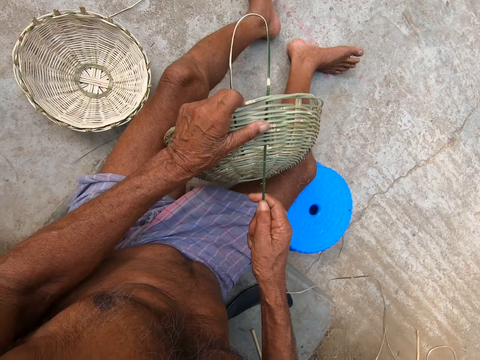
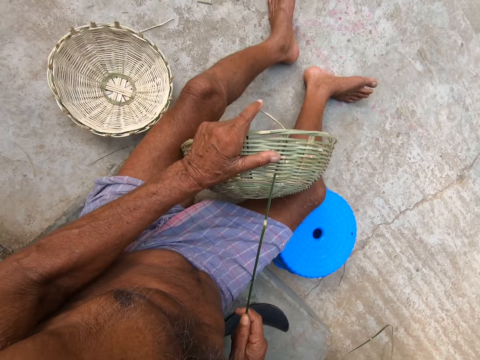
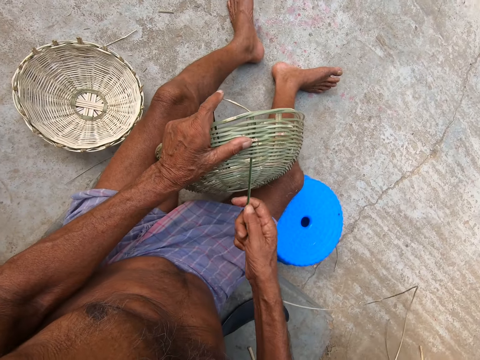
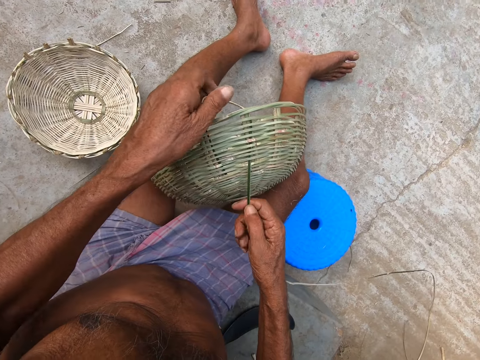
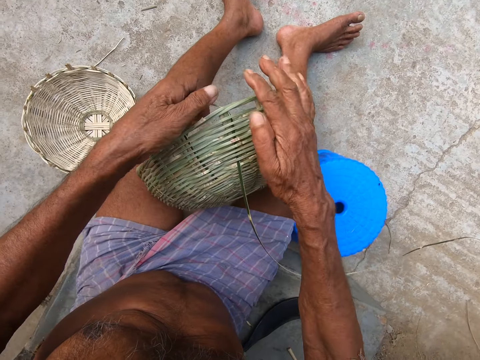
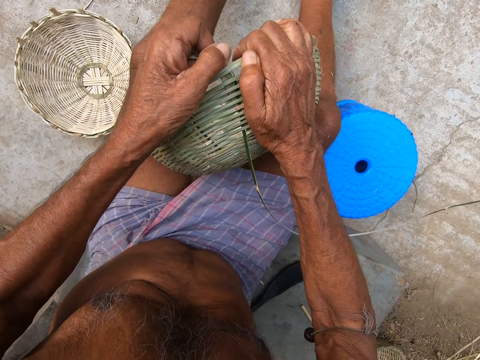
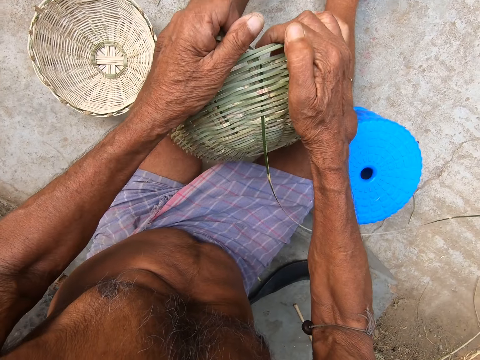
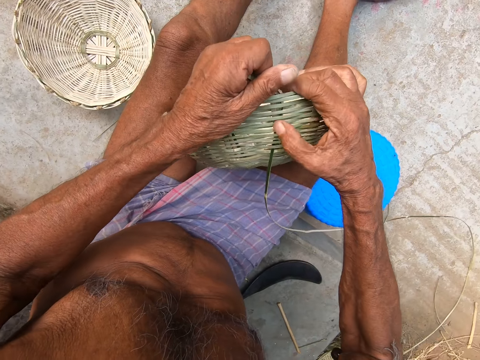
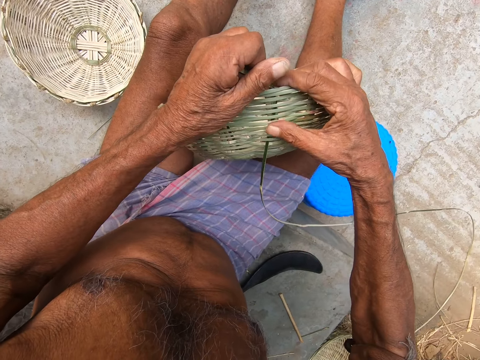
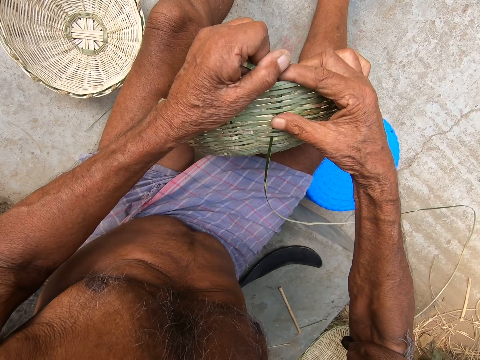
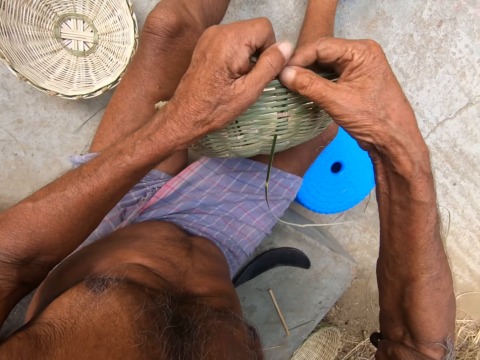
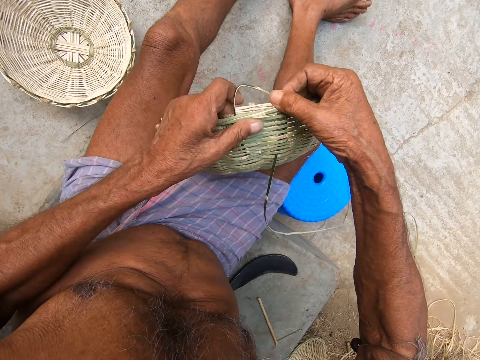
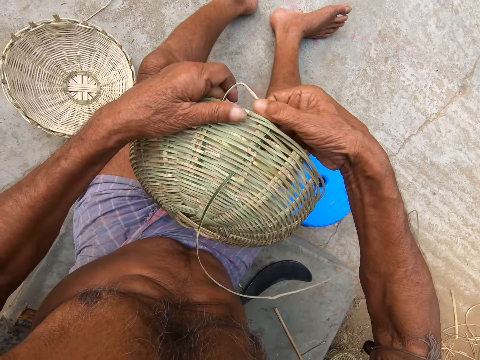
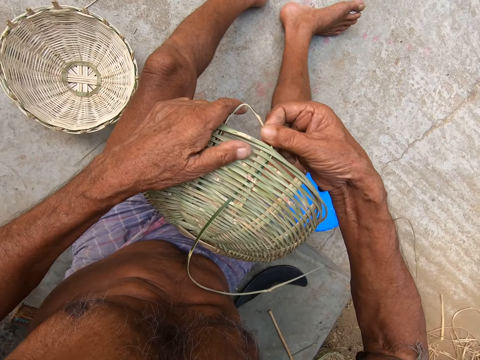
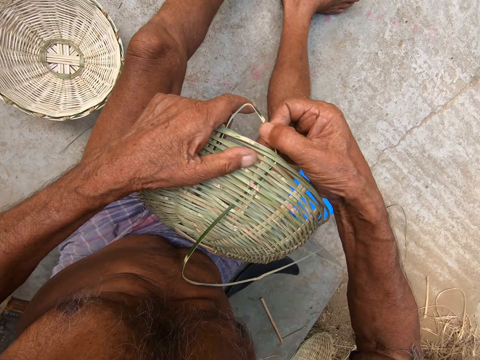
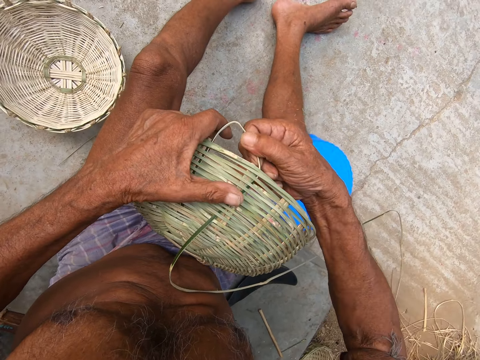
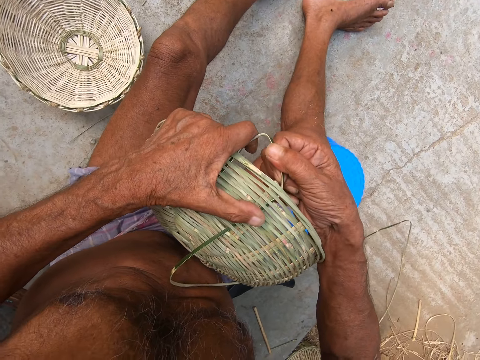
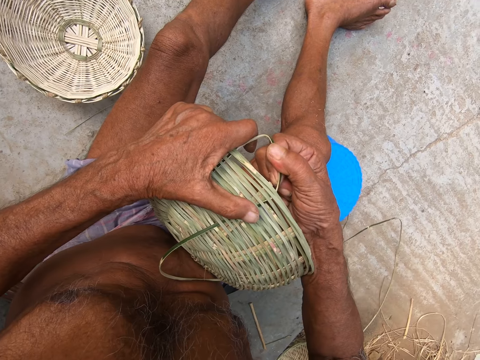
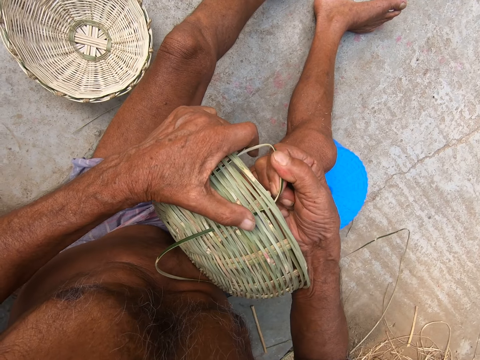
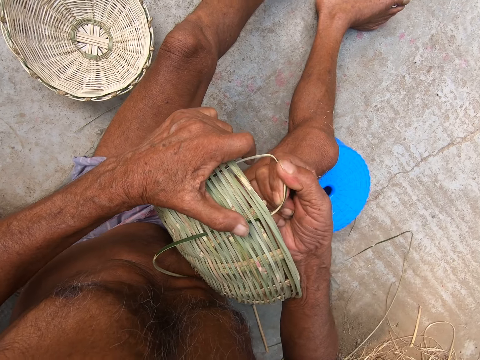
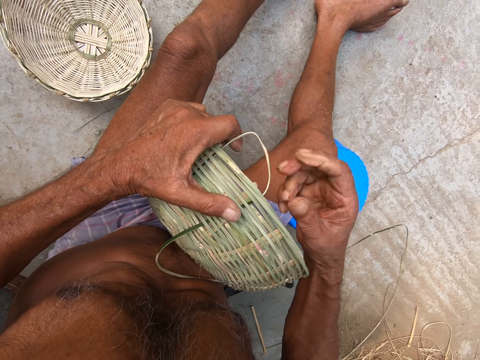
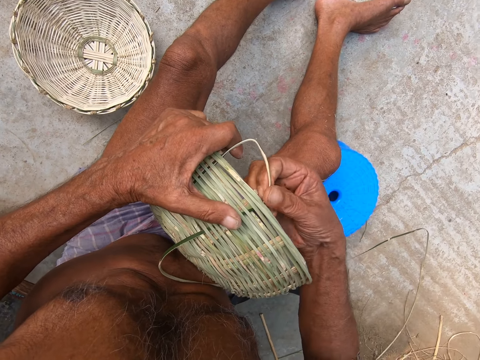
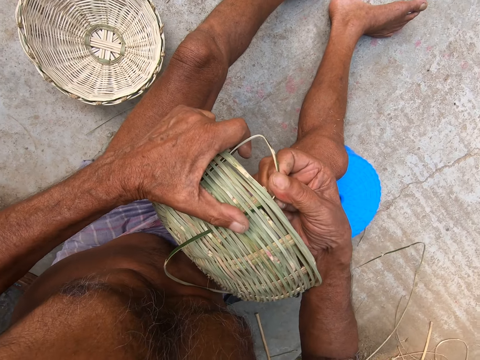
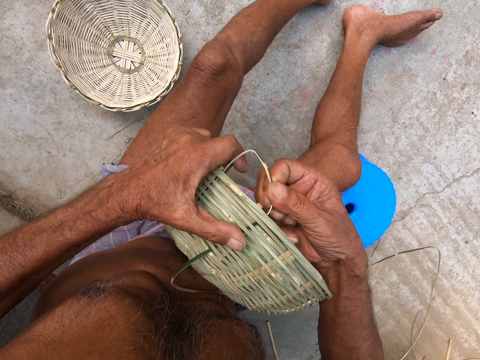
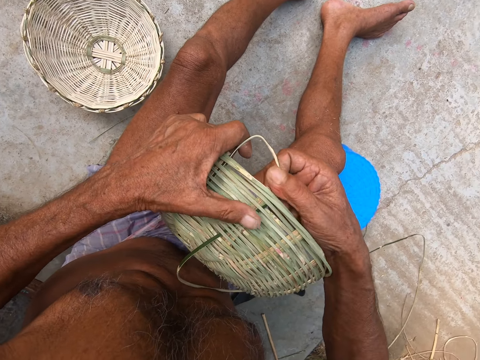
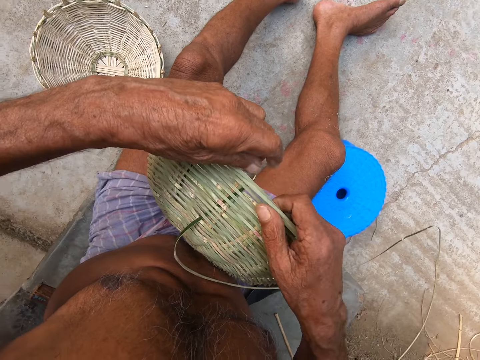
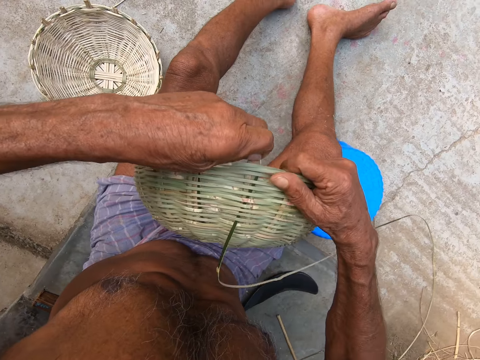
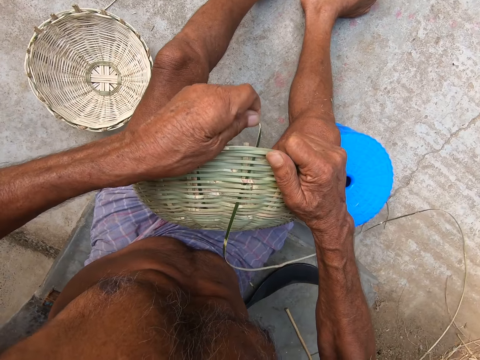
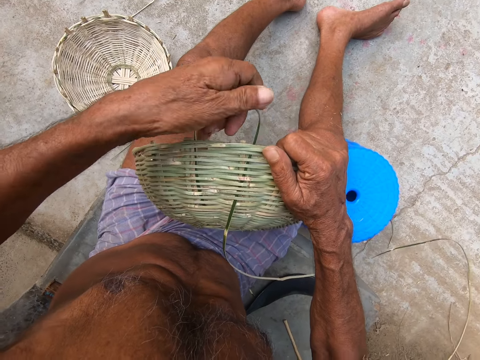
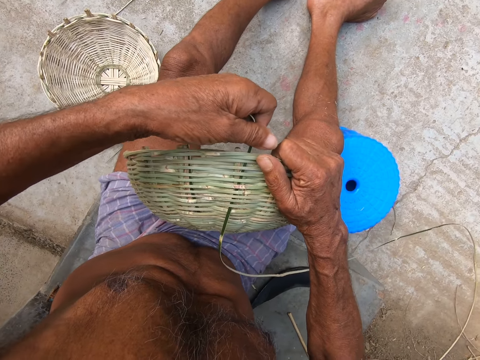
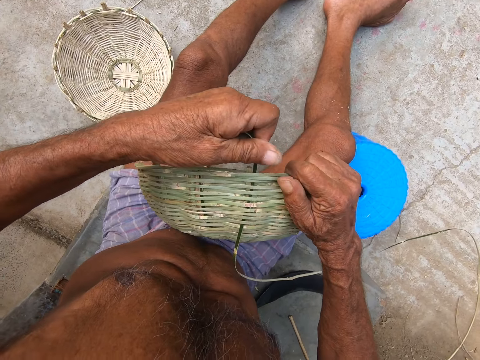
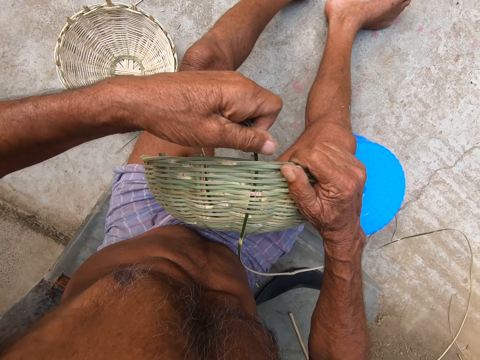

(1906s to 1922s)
The camera wearer adjusts the bamboo strip in the basket with both hands. He holds the basket with his left hand. He pulls the bamboo strip in the basket on his lap with his right hand. He holds the basket with his right hand. He pulls the bamboo strip in the basket on his lap with his left hand.

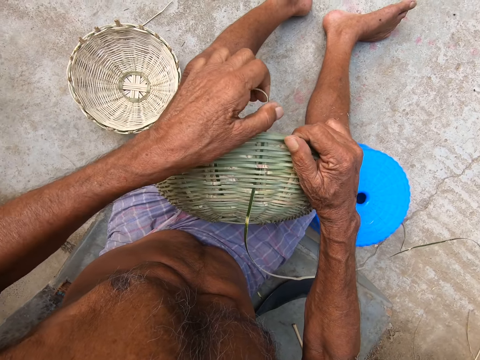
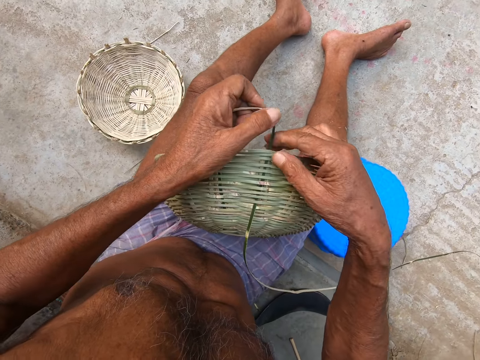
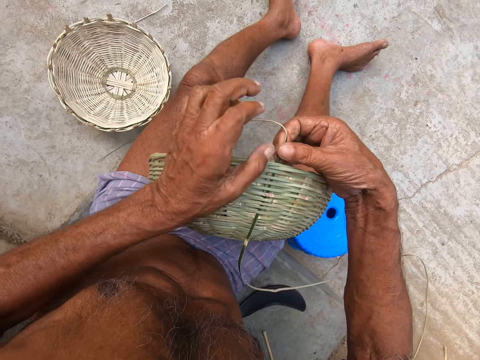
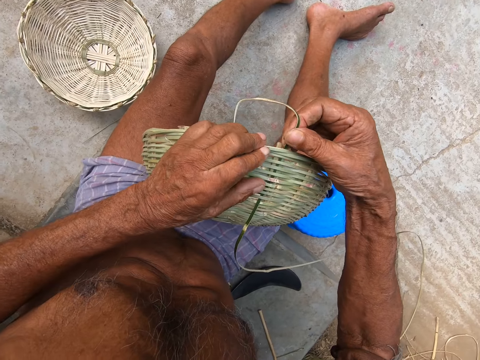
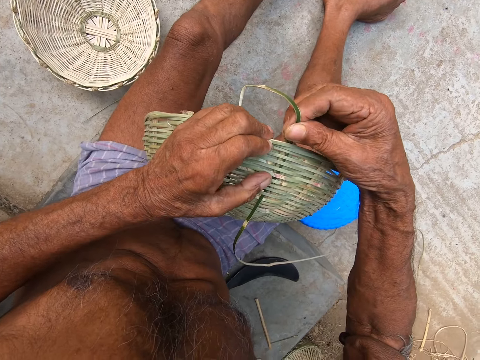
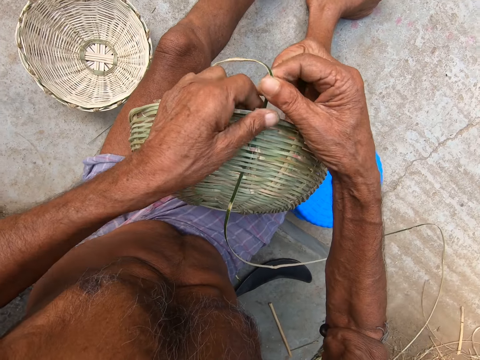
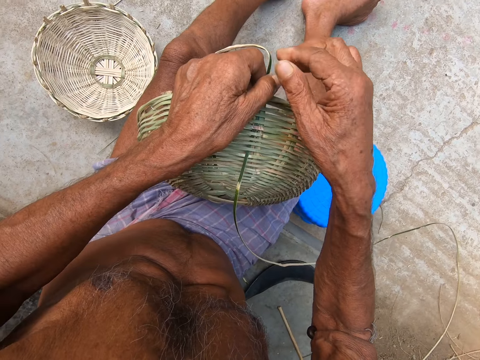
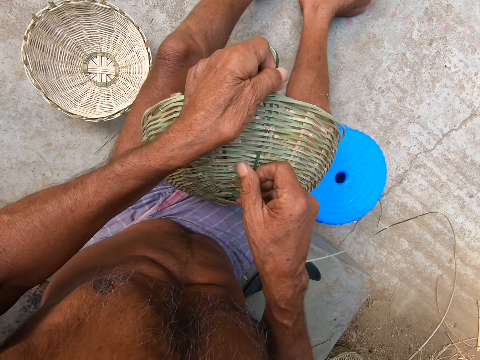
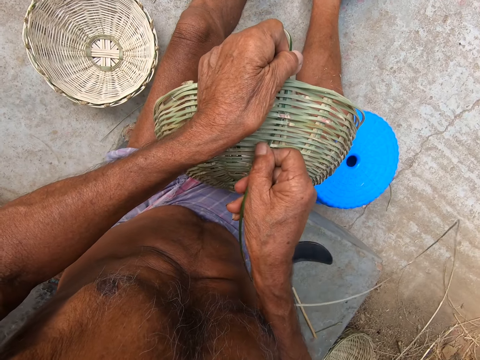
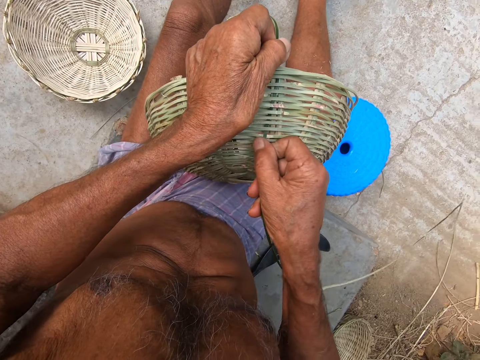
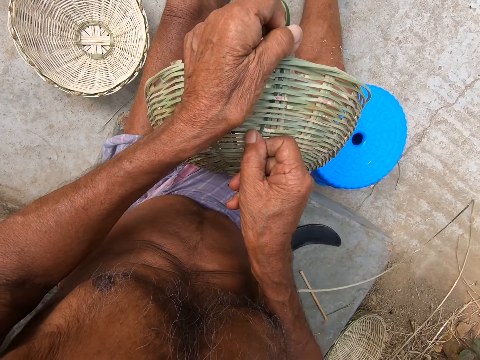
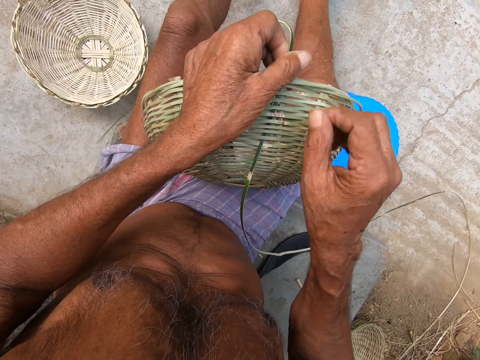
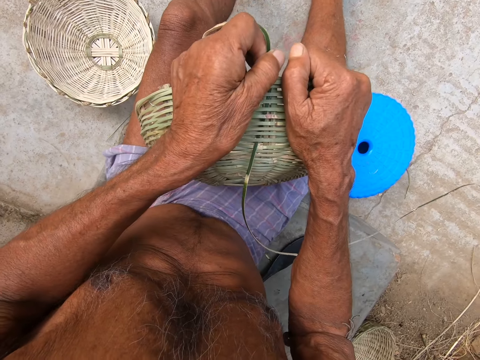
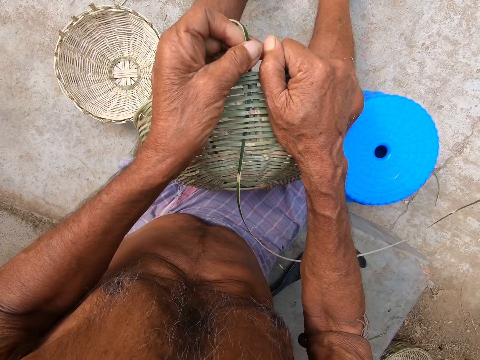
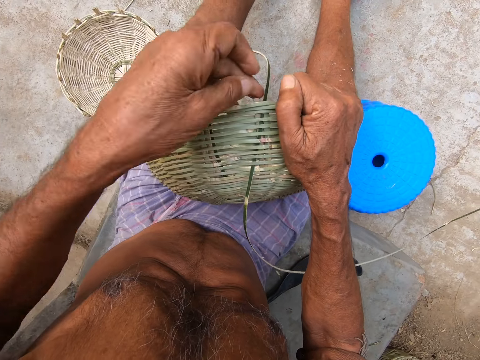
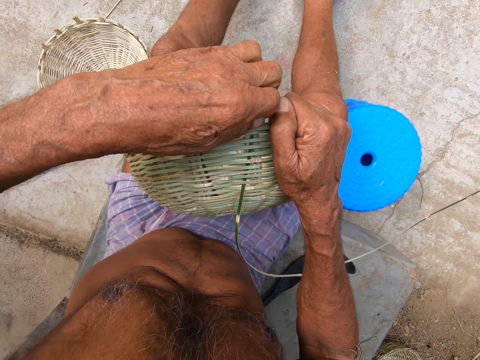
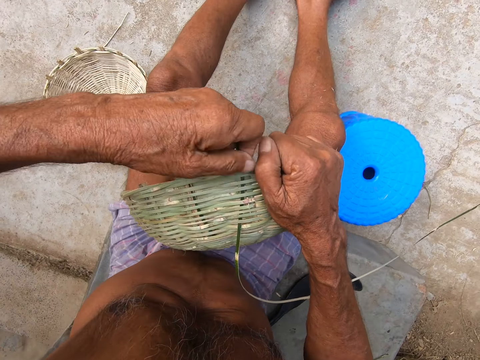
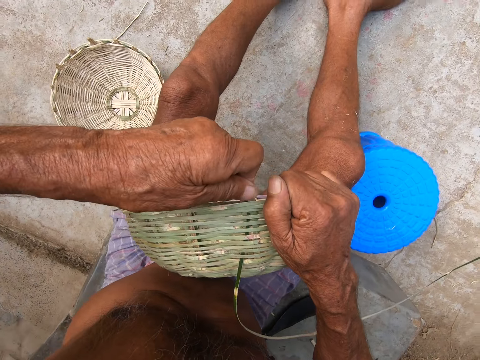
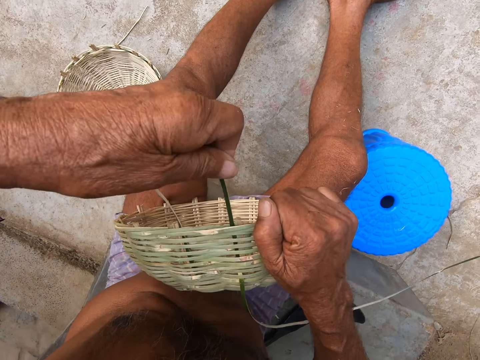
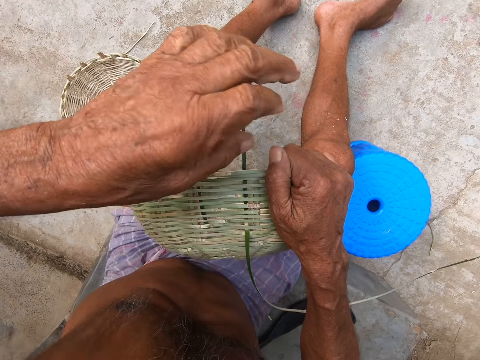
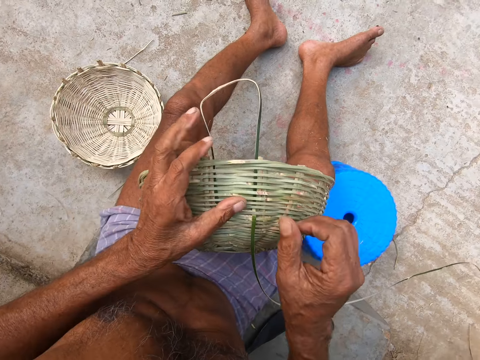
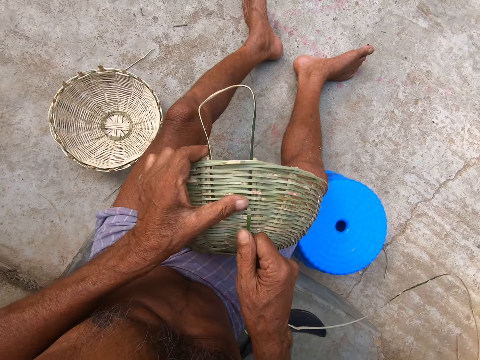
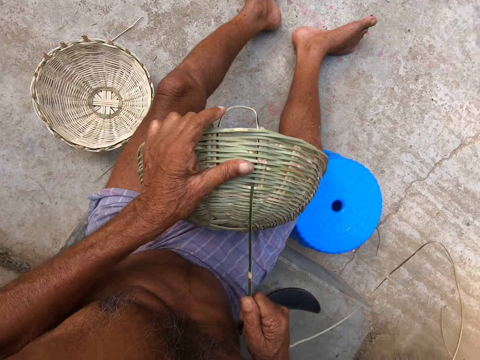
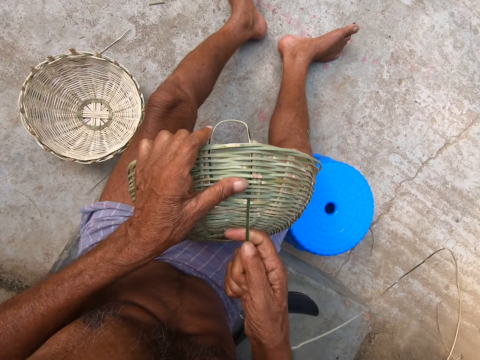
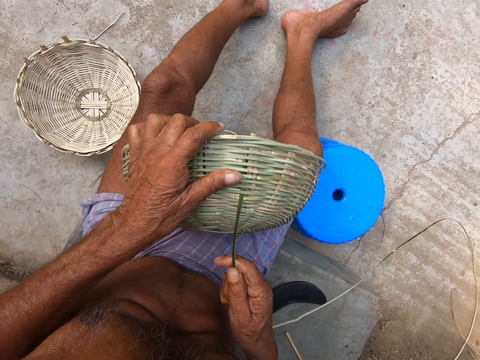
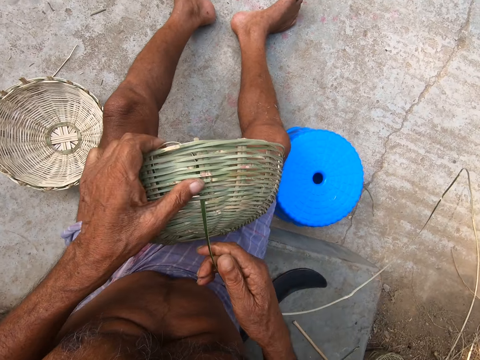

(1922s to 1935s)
The camera wearer holds the basket with his left hand and pulls the bamboo strip in the basket on his lap with his right hand. He weaves the basket. He pulls the bamboo strip in the basket on his lap with his left hand. He pulls the bamboo strip in the basket on his lap with both hands. He holds the basket with his right hand. He pulls the bamboo strip in the basket on his lap with his left hand. He holds the basket with his left hand. He pulls the bamboo strip in the basket with his right hand.
